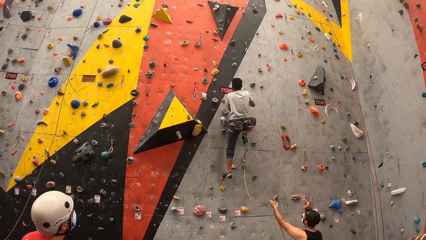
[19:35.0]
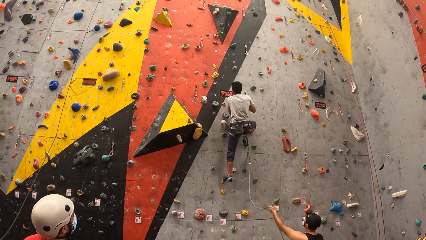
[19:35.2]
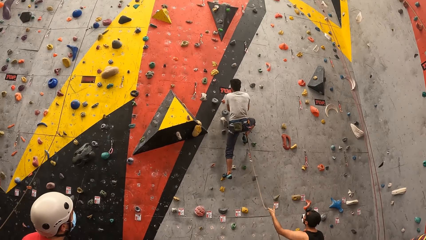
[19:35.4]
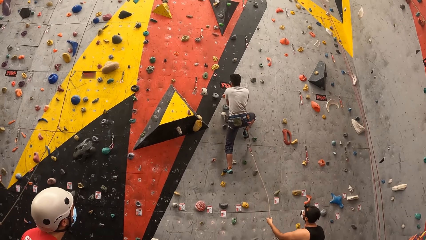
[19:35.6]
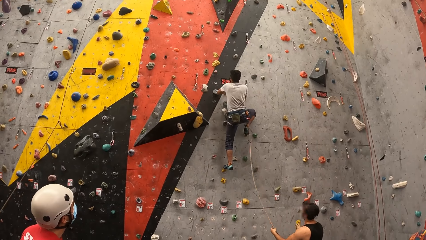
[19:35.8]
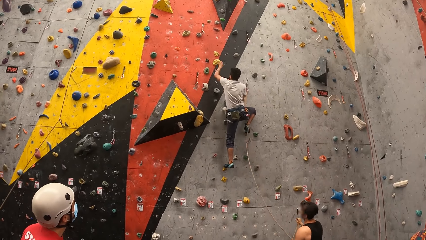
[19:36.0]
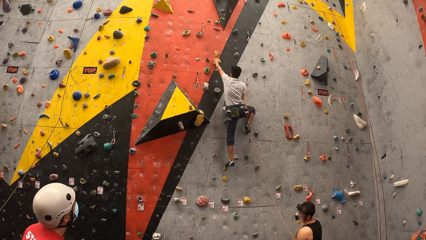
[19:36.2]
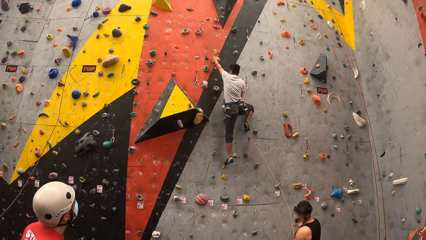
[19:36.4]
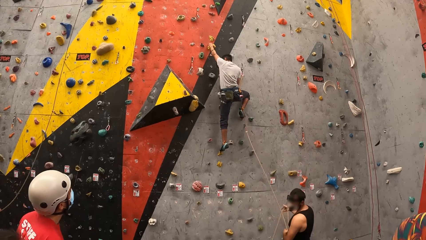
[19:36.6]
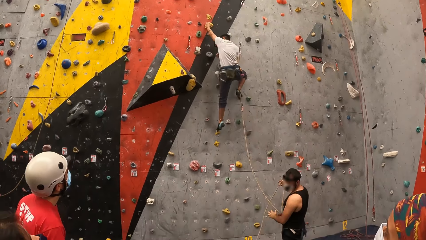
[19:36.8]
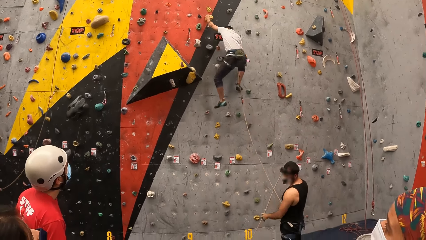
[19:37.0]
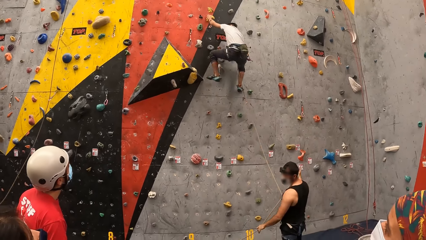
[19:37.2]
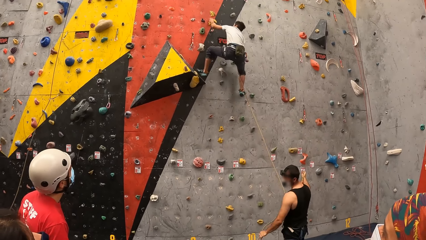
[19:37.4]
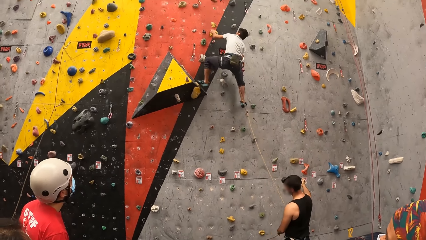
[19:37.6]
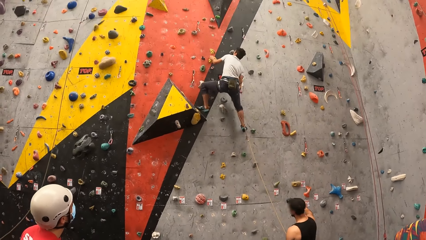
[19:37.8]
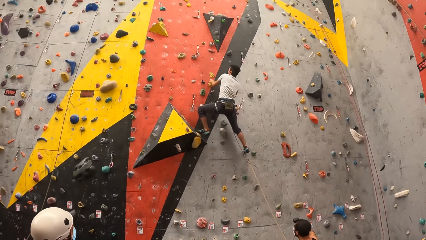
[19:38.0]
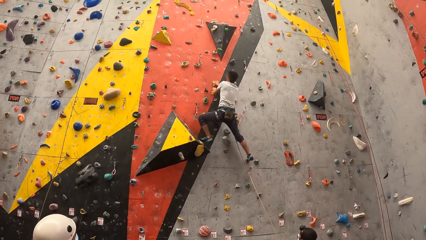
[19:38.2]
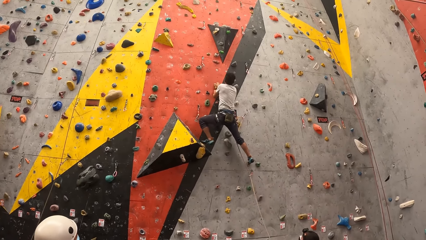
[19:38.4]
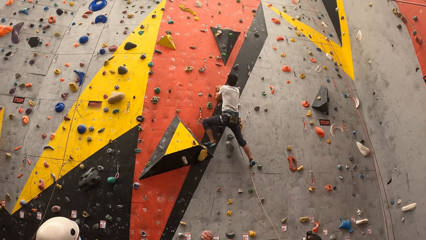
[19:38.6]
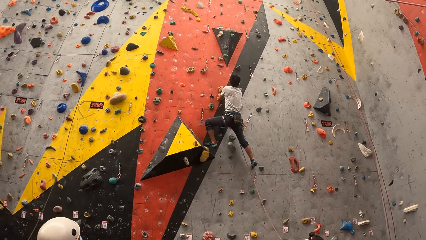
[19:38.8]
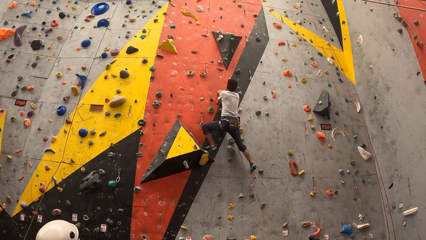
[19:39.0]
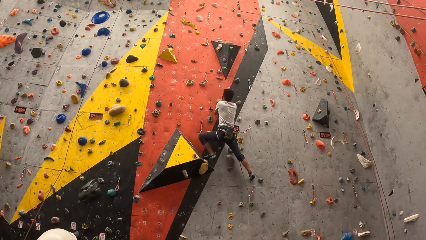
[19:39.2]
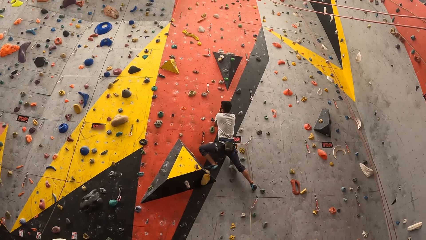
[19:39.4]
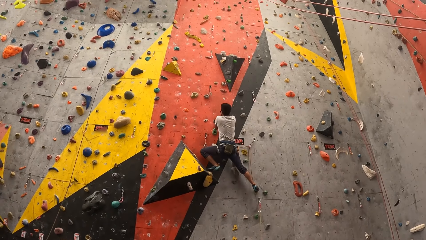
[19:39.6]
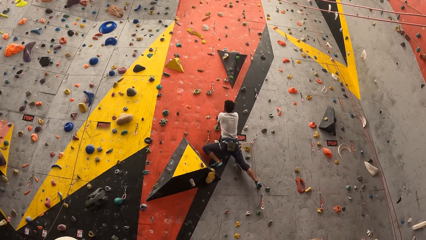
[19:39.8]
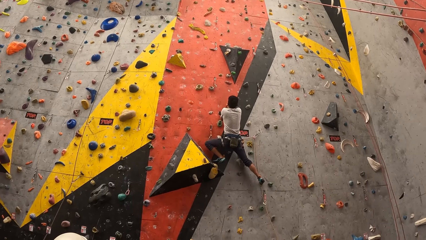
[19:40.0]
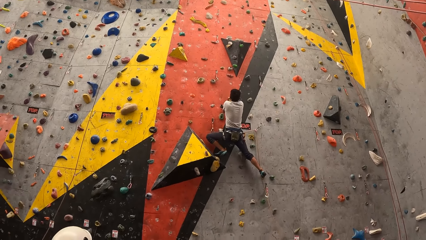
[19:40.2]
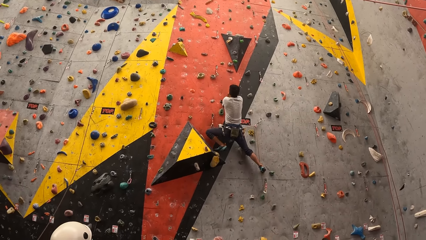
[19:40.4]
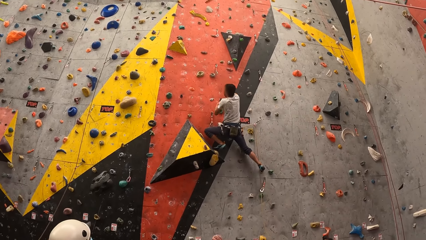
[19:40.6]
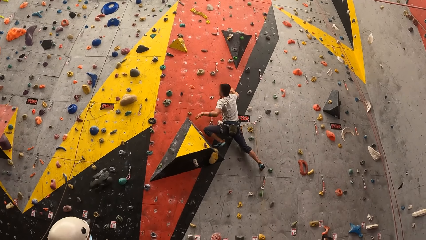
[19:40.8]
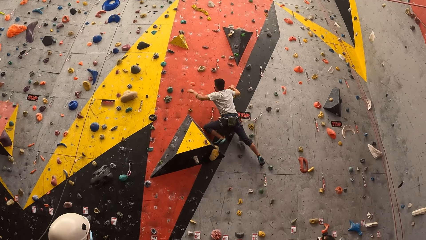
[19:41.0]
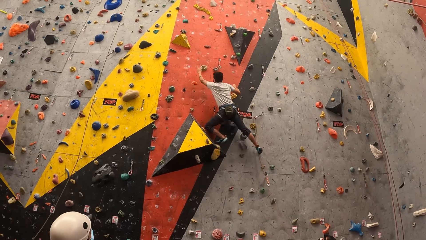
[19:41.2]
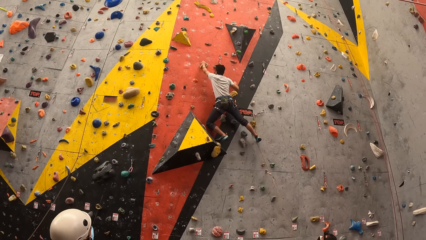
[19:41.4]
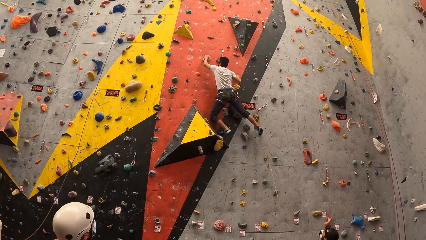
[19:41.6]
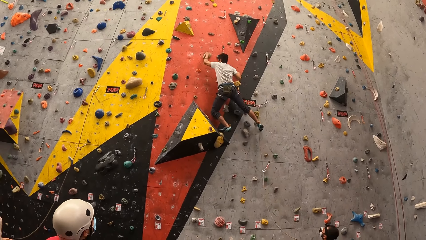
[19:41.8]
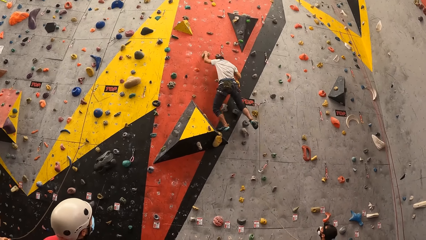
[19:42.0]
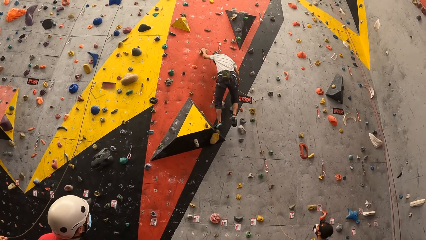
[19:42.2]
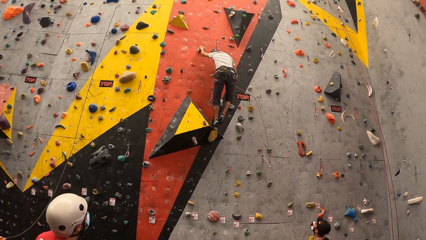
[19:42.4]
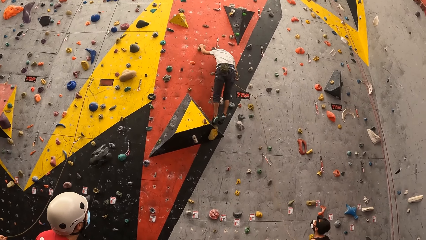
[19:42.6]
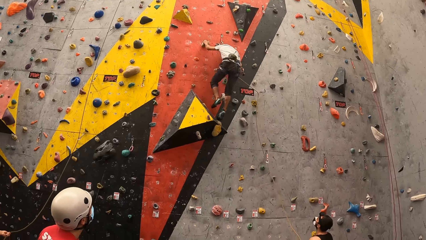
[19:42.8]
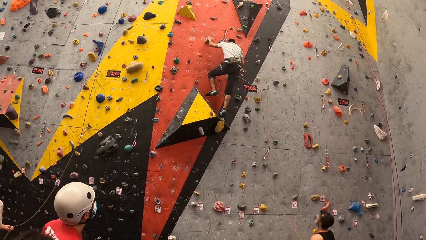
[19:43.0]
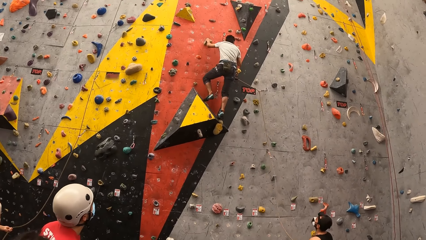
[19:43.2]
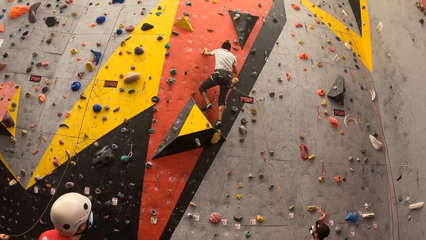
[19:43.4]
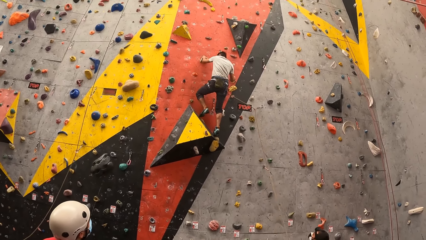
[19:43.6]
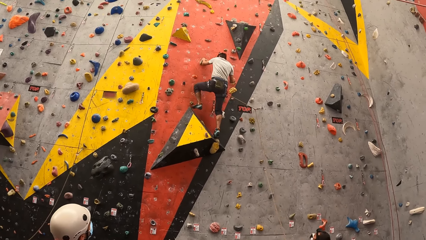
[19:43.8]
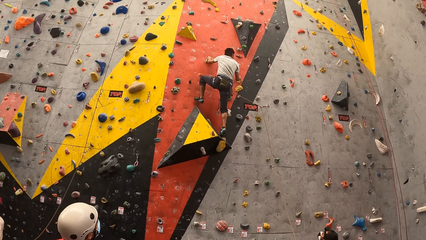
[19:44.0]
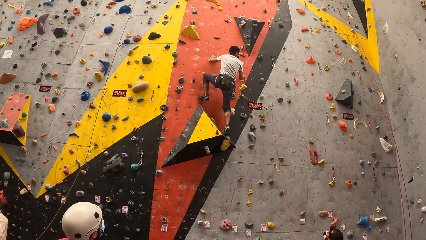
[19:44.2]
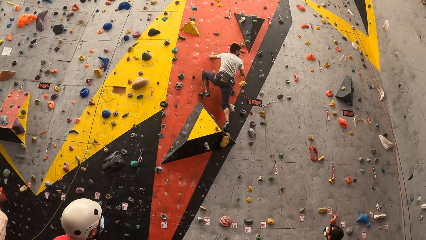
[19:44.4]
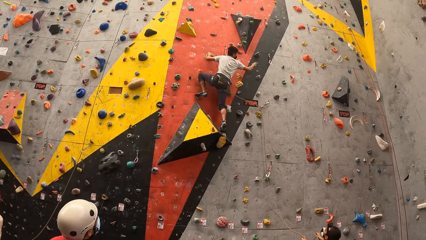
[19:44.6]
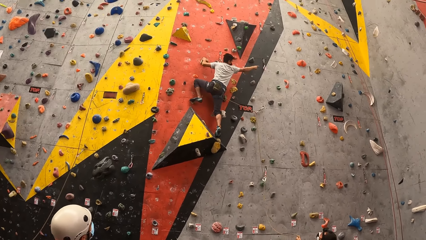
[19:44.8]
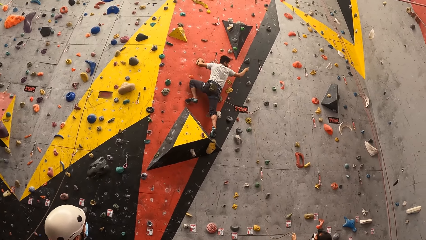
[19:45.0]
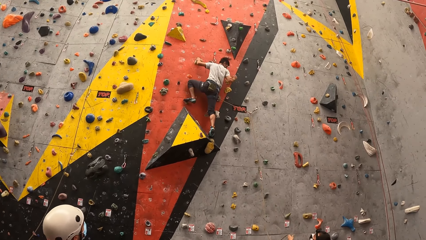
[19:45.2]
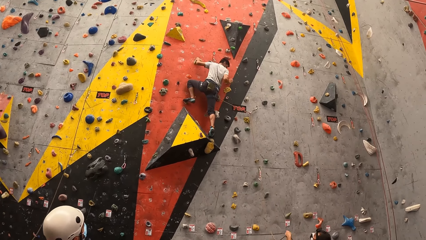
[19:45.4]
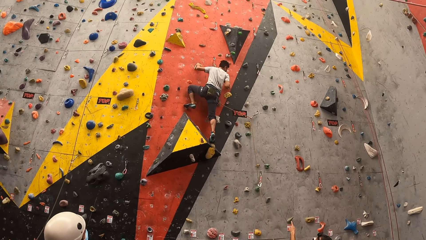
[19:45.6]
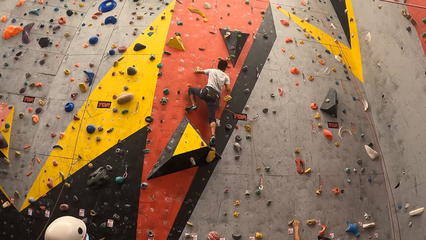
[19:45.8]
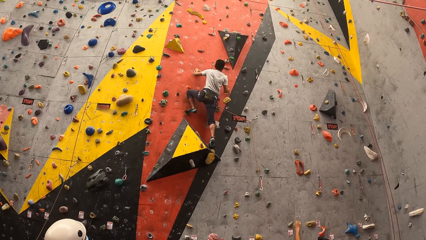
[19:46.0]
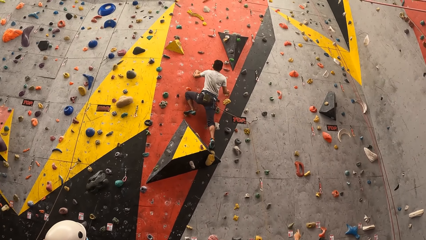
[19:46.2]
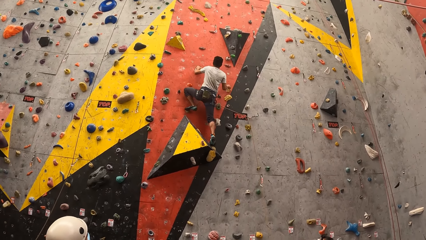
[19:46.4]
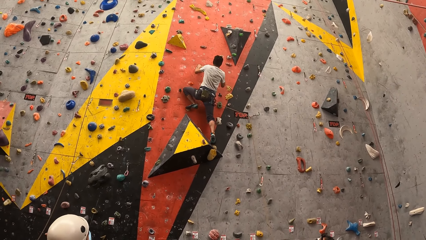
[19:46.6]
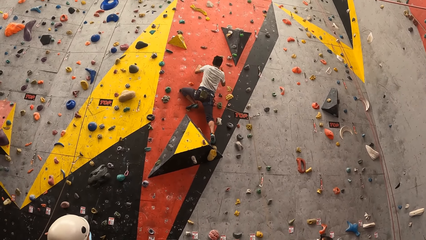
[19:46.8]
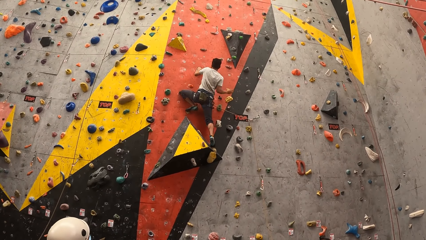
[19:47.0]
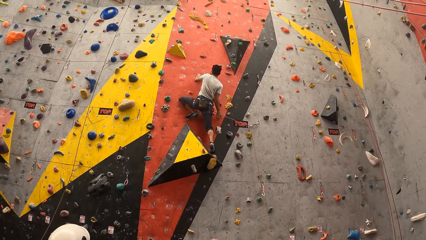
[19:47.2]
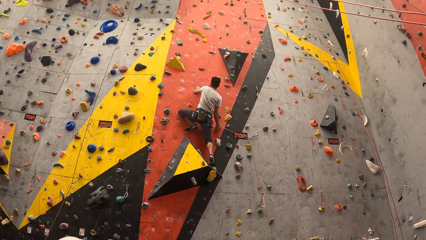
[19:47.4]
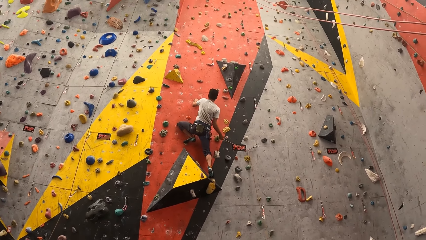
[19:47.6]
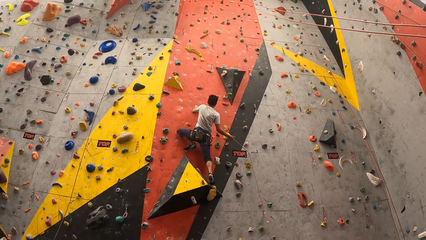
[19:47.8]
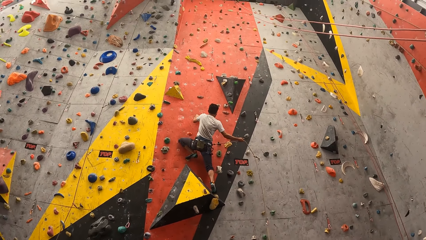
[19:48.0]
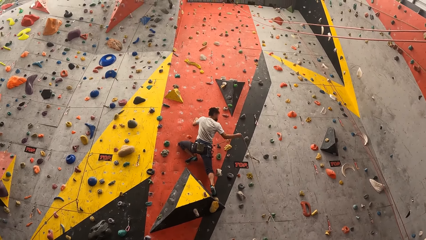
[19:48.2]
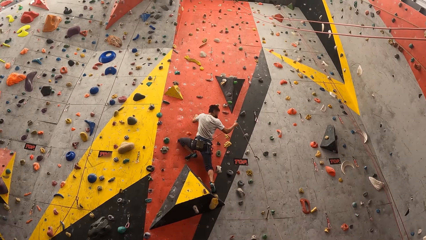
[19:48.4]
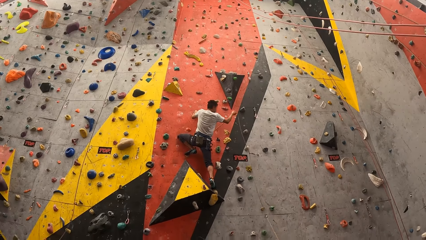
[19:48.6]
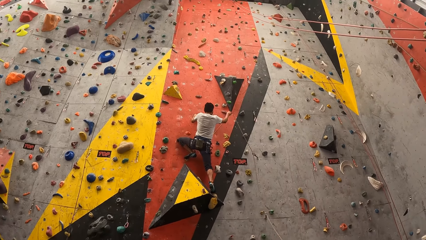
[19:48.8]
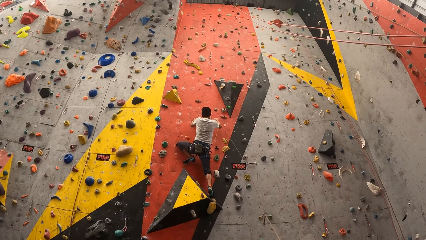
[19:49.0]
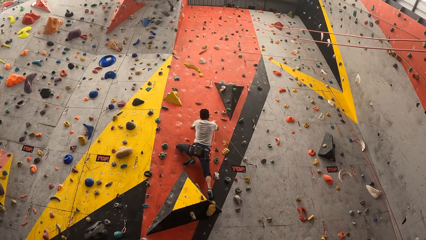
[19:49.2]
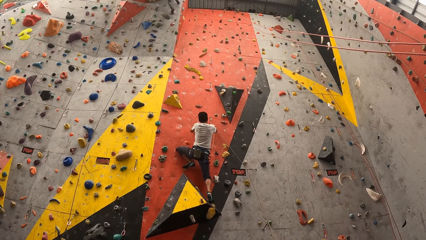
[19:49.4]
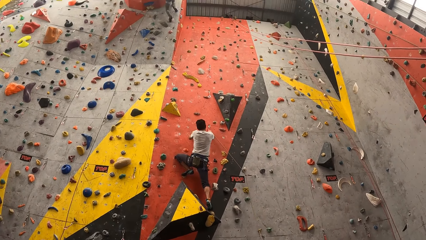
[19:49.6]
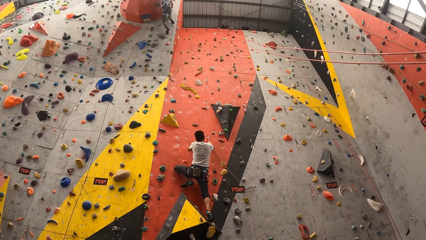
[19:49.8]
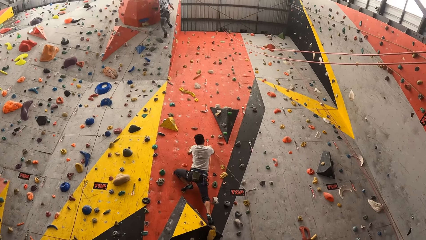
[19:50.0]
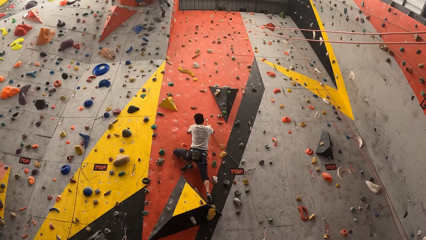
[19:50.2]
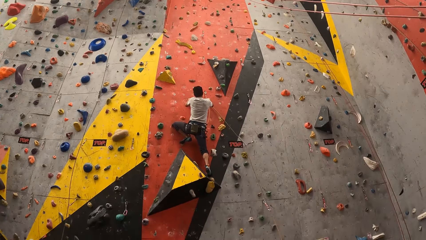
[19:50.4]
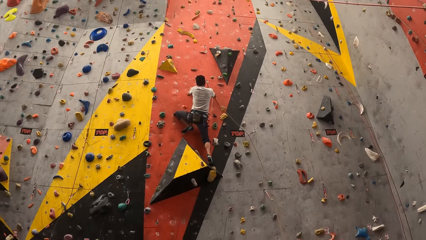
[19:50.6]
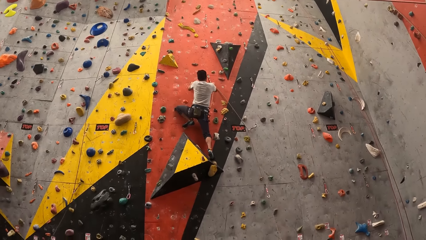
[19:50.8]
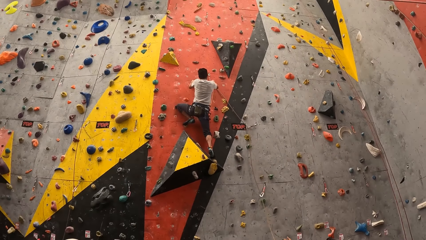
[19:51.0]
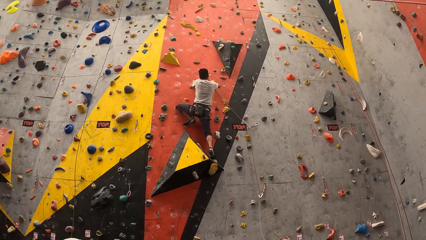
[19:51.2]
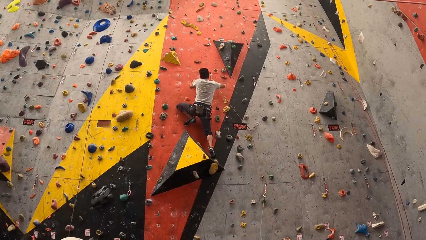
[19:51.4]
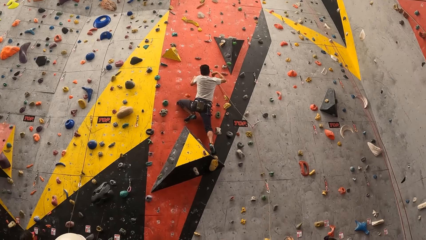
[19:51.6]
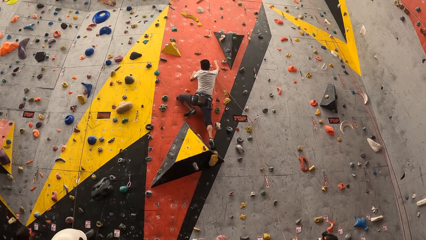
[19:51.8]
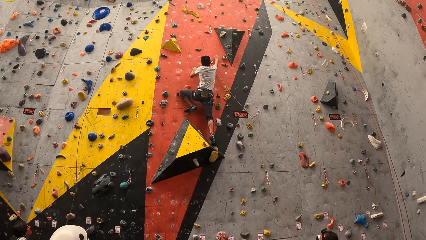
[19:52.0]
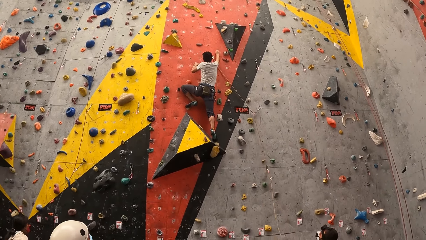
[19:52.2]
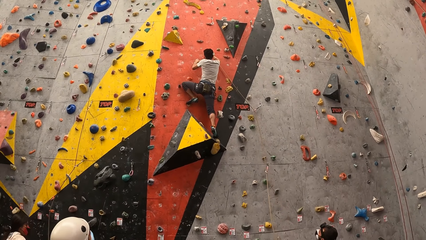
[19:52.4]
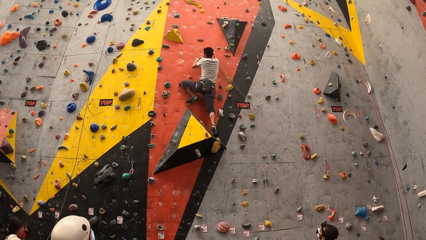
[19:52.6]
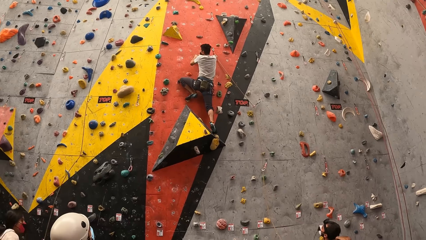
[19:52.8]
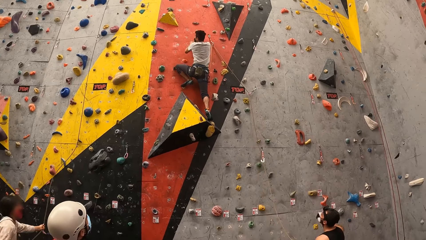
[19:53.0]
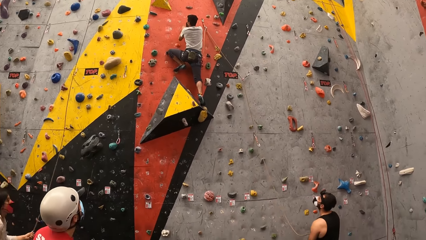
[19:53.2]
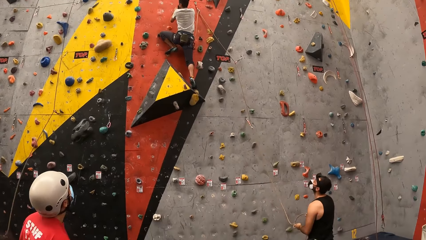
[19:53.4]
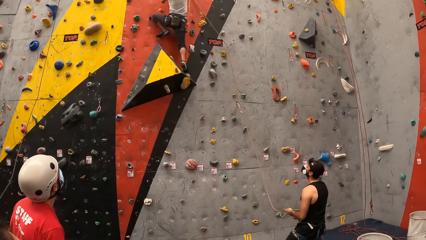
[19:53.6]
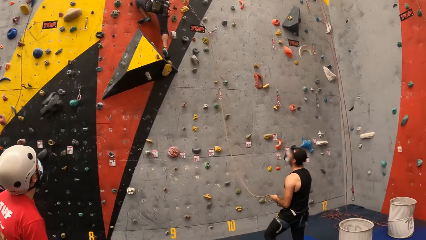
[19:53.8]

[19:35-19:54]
A man hooks a rope on a hook. The man climbs the wall. The man hooks the rope on the hook.
